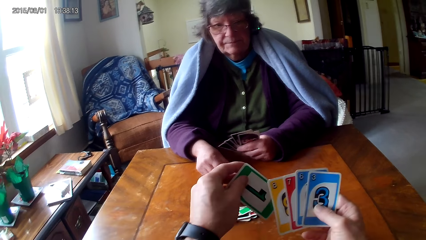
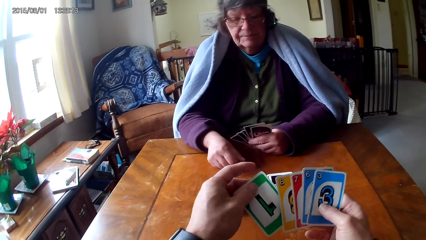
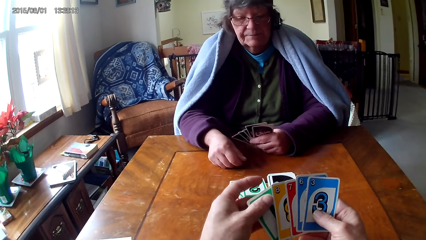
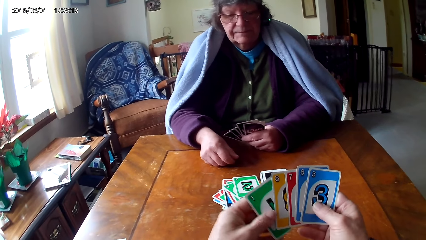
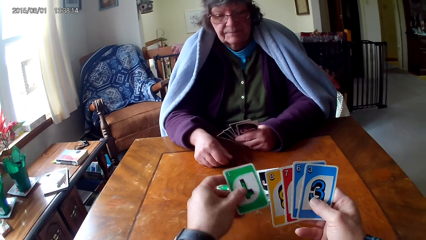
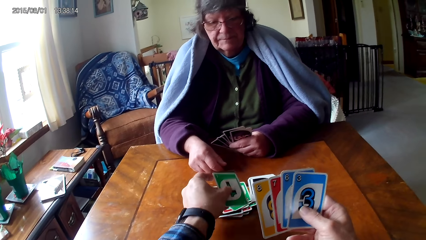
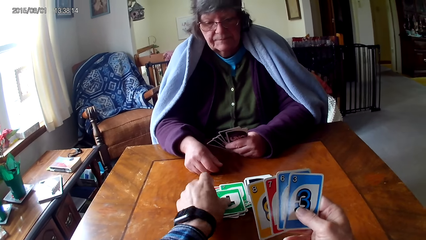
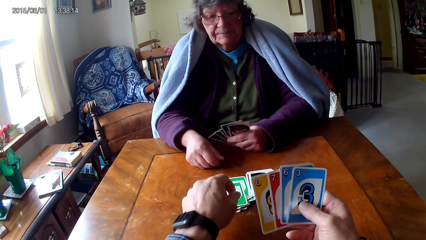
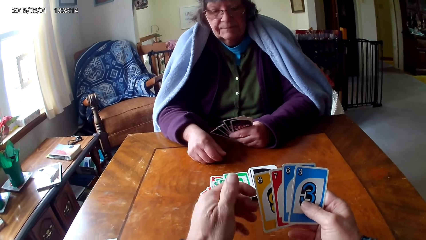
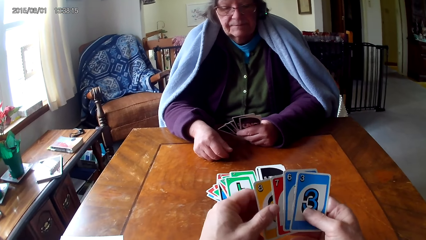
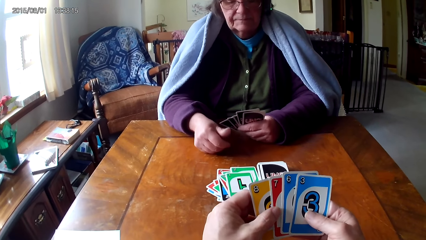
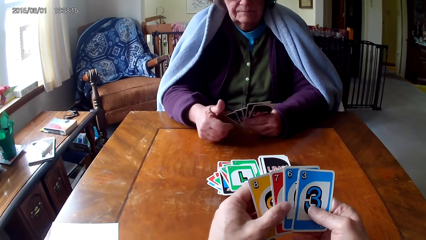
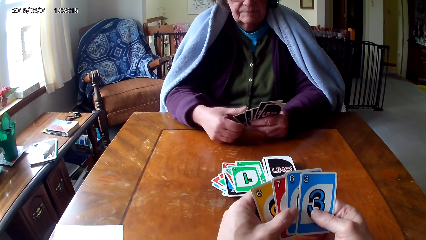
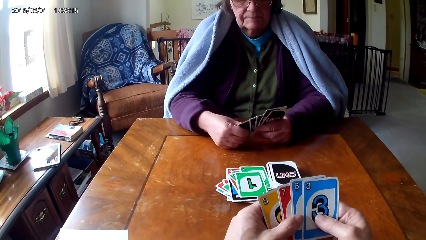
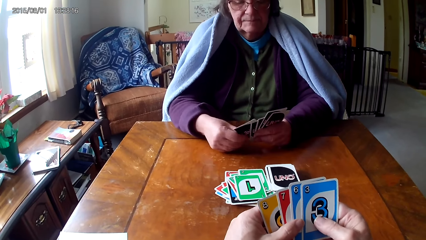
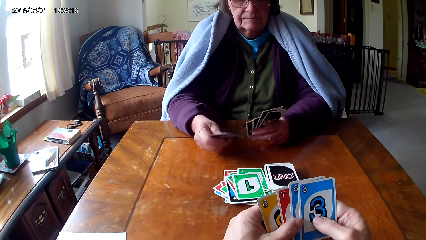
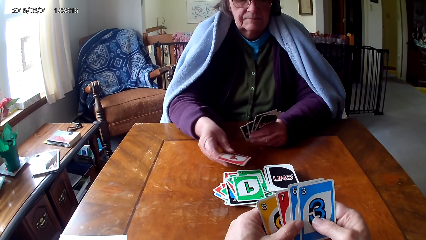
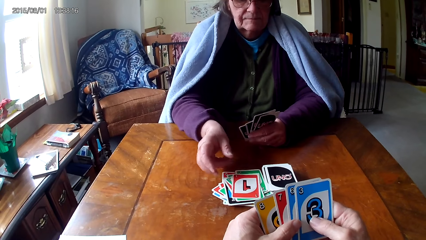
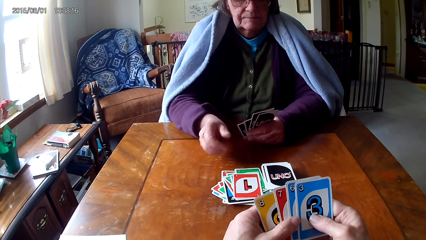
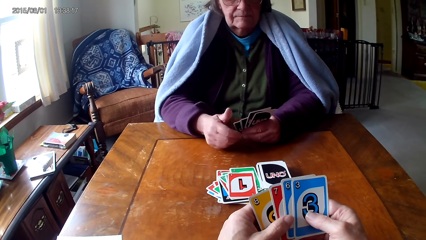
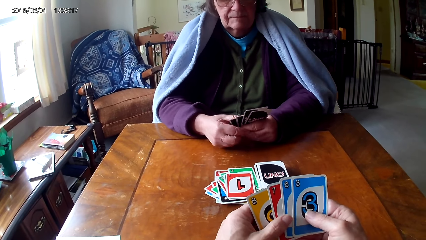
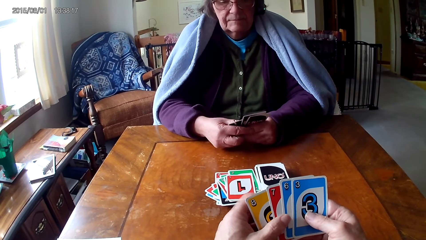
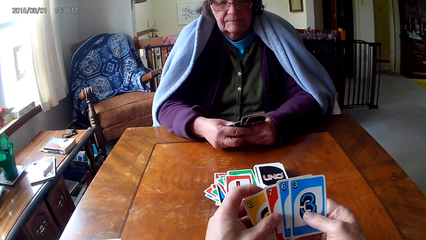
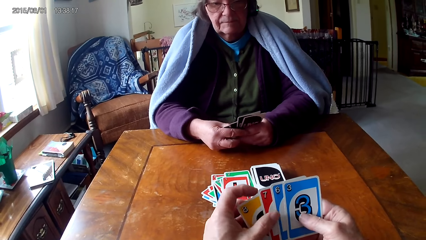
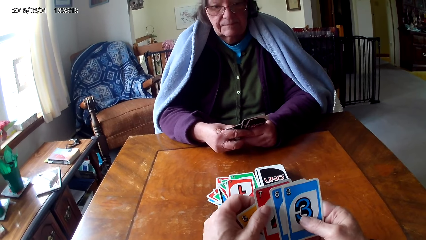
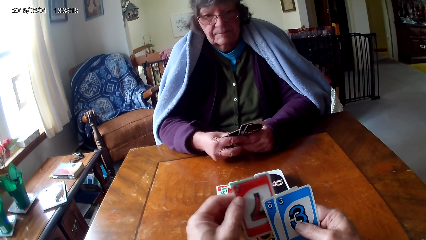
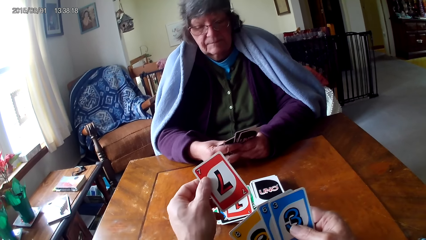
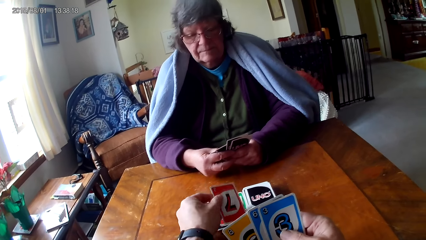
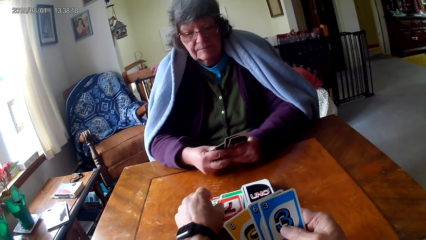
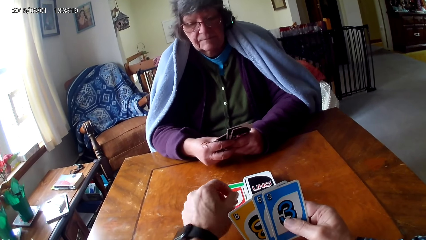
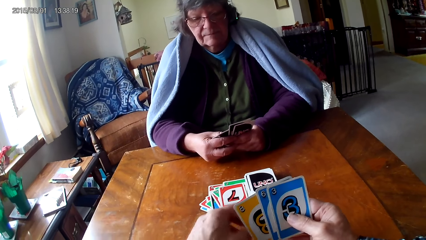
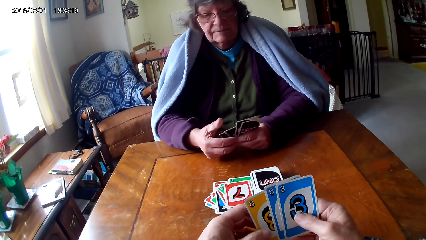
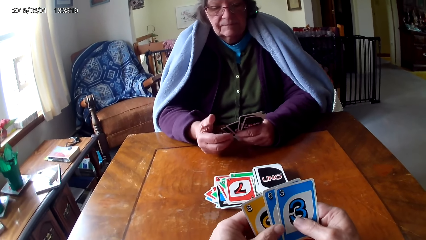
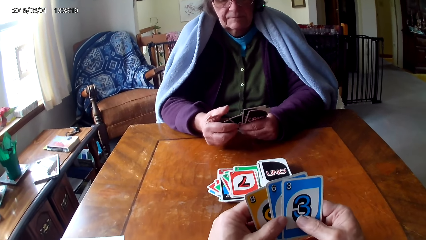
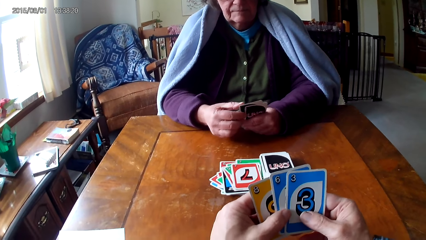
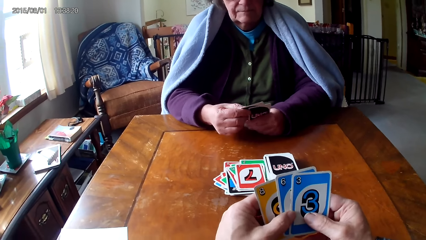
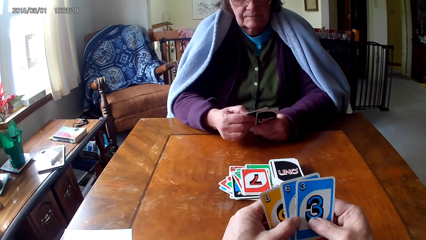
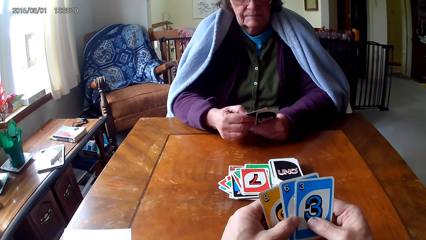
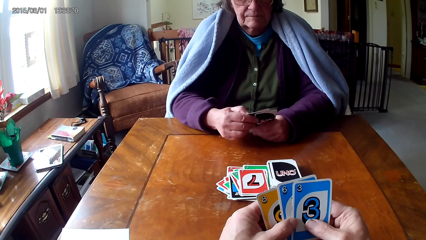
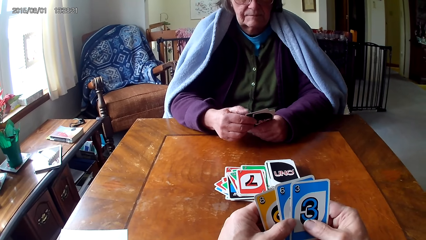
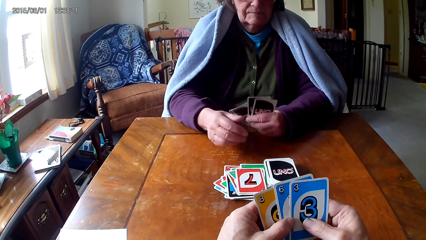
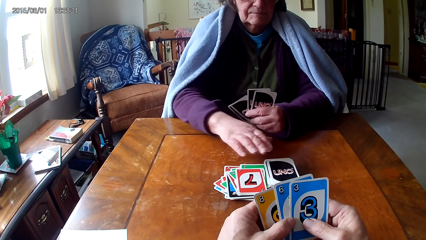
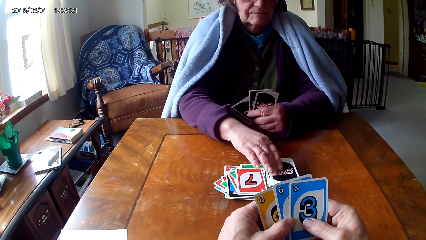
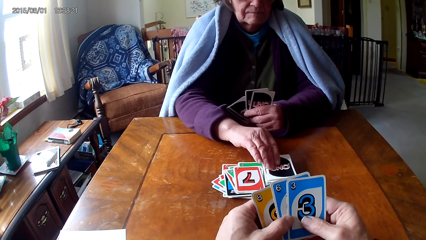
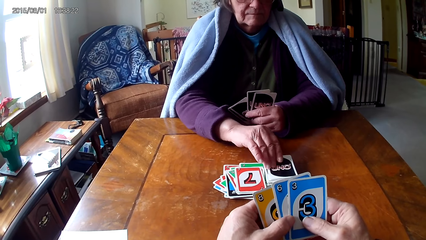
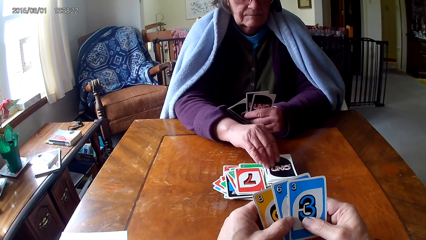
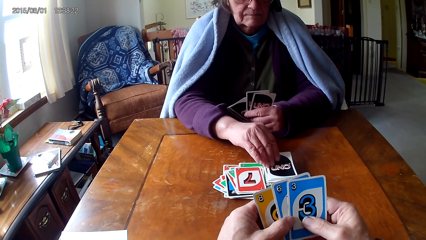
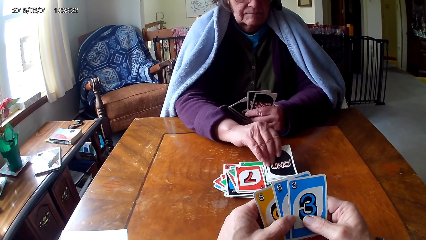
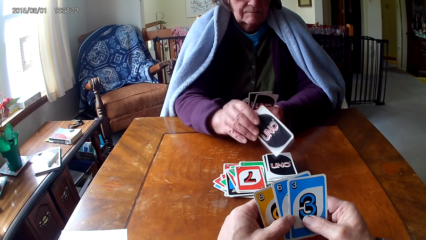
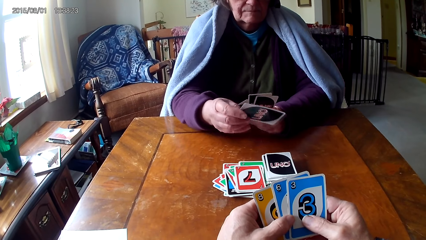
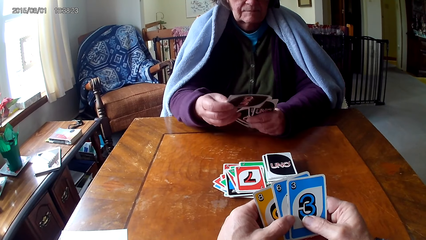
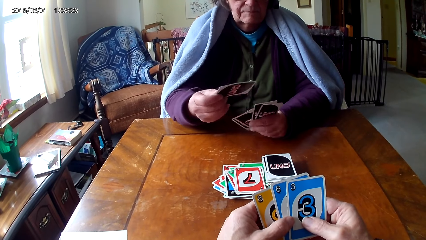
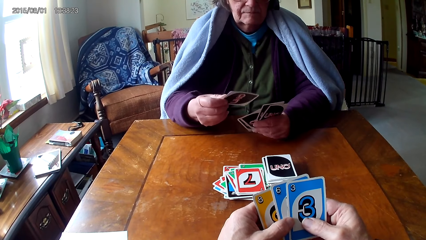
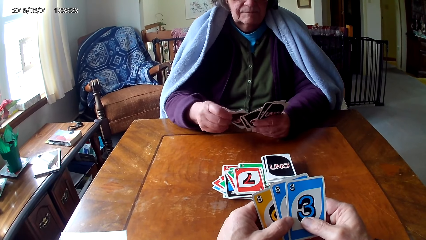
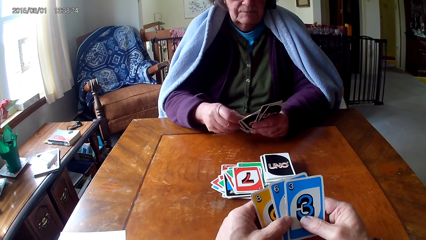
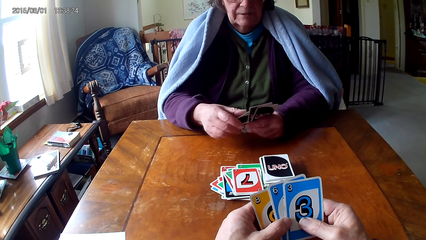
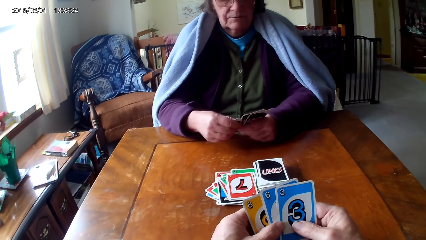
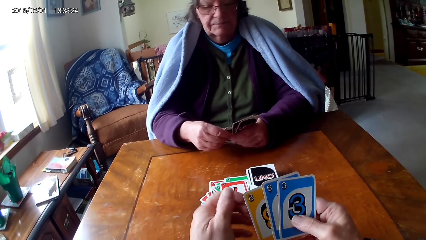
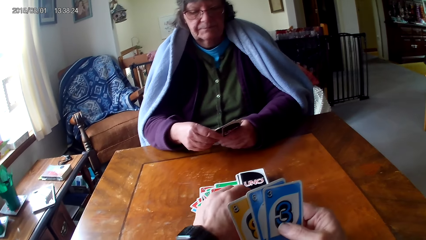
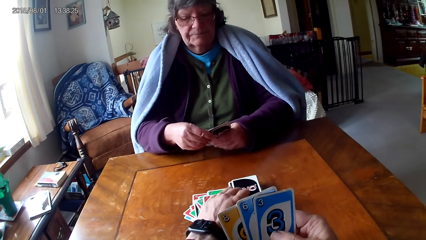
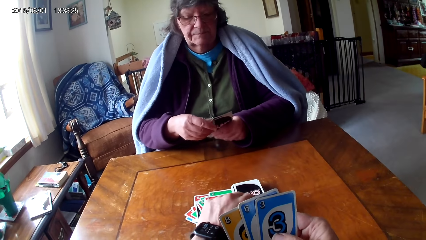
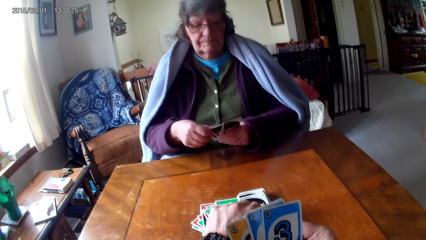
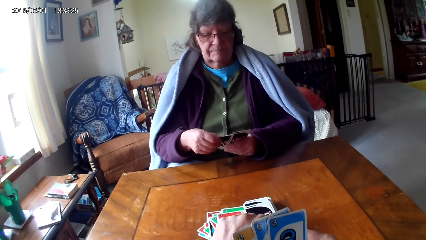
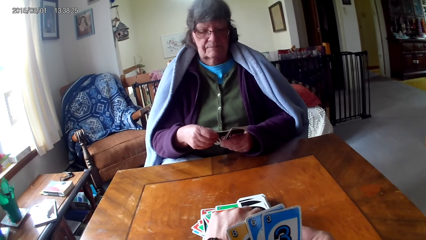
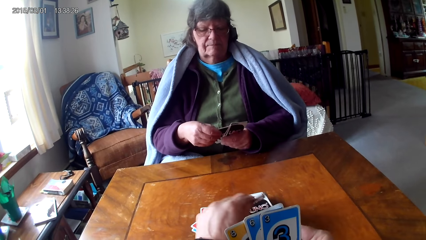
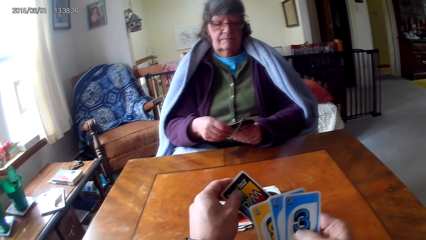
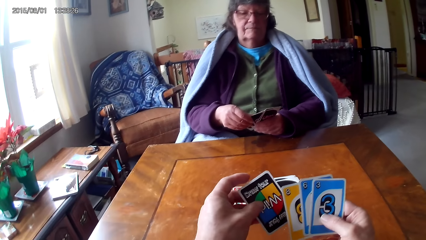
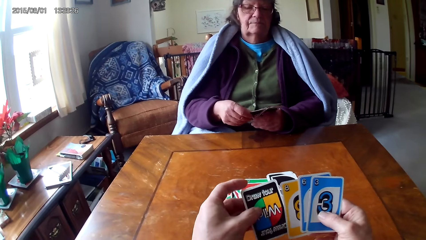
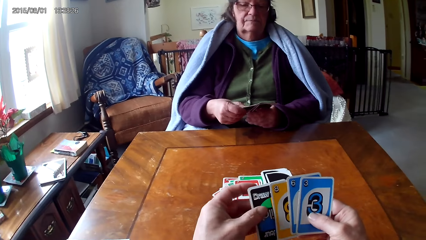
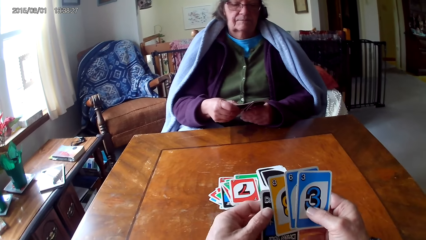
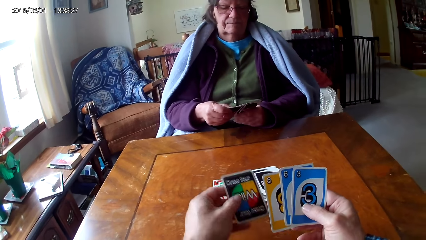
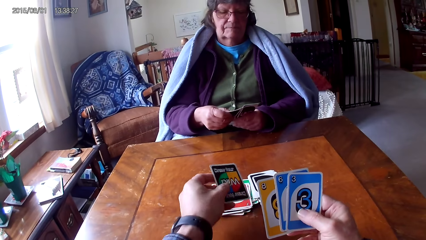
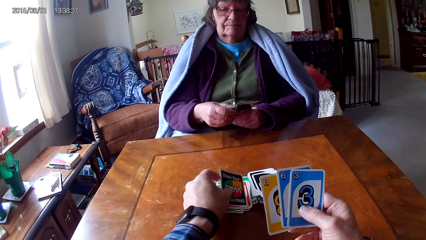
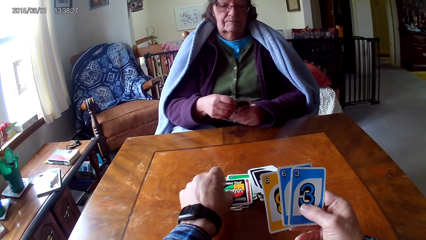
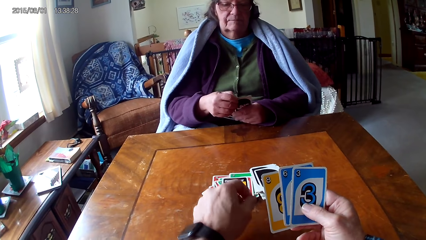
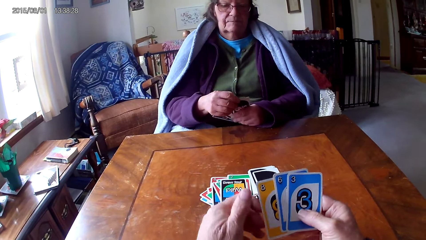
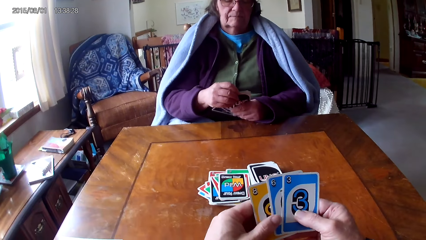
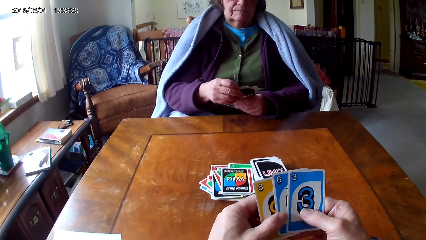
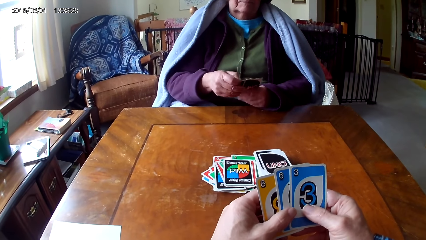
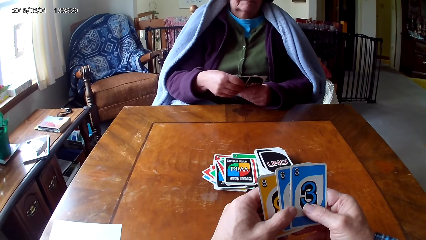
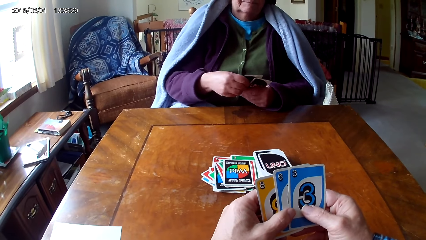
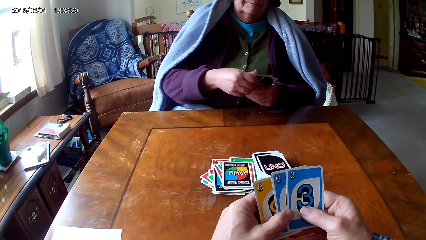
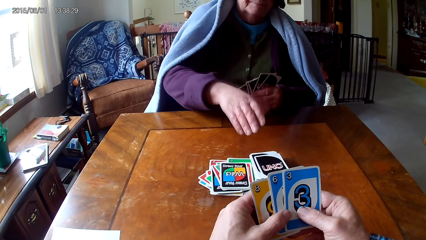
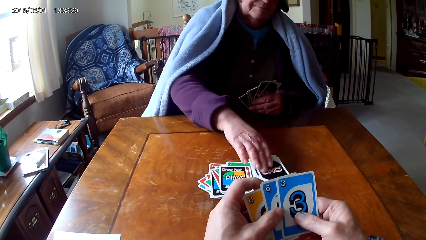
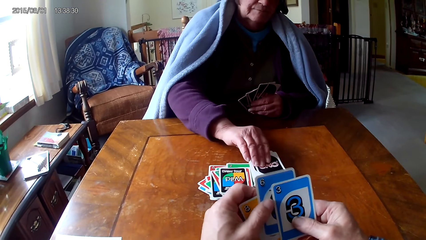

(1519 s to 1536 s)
The camera wearer places the card on the table. A woman puts down a card. The camera wearer picks the card and places the card on the table. The woman picks the card and holds cards with hands. The camera wearer picks the card and places the card on the table.
